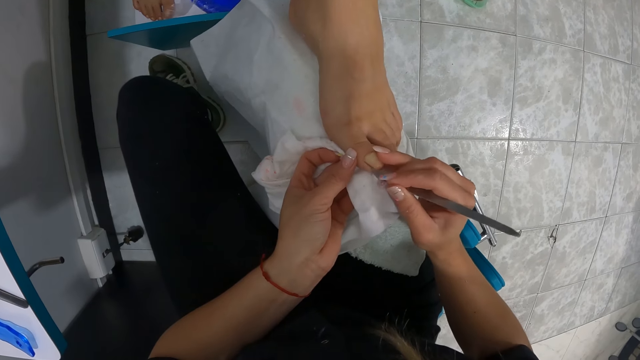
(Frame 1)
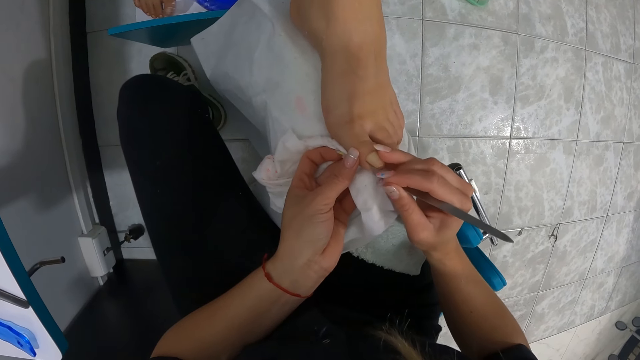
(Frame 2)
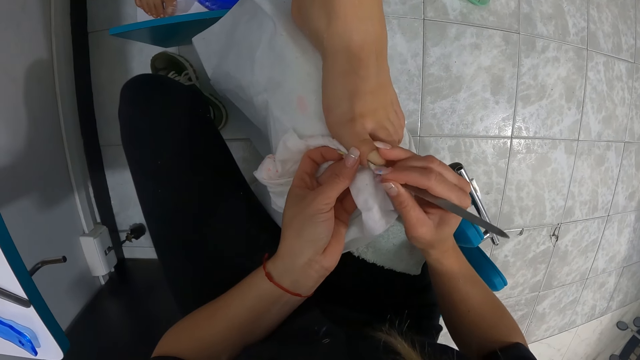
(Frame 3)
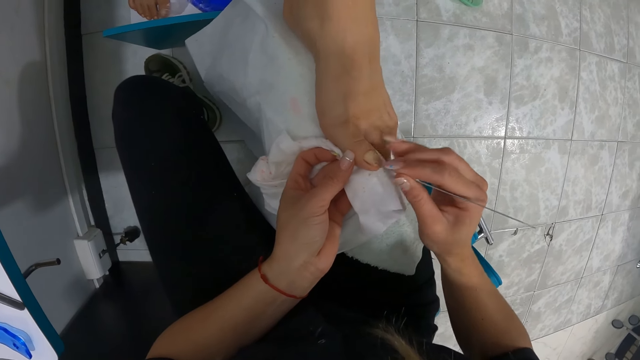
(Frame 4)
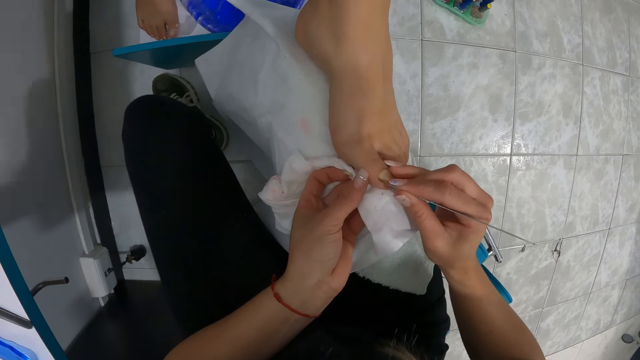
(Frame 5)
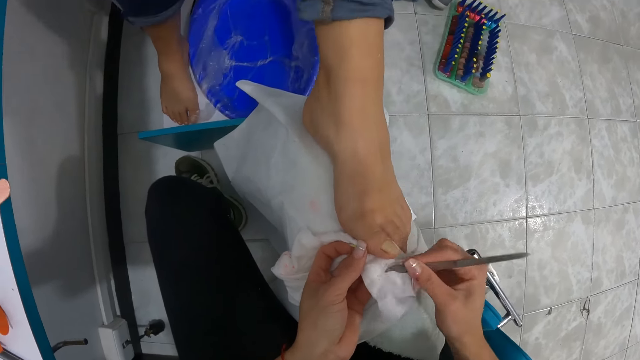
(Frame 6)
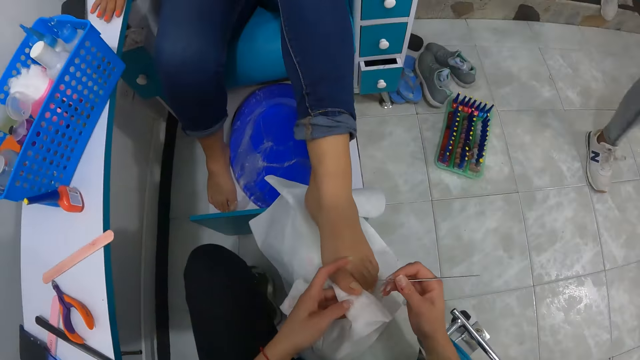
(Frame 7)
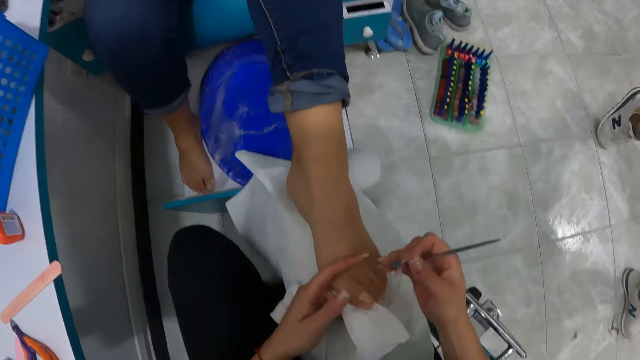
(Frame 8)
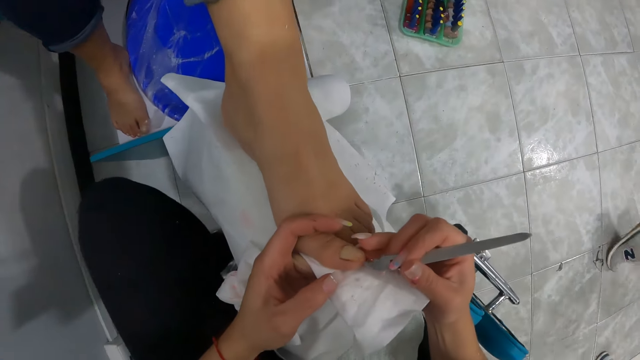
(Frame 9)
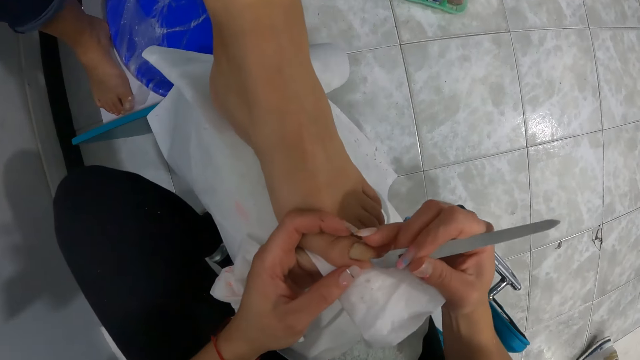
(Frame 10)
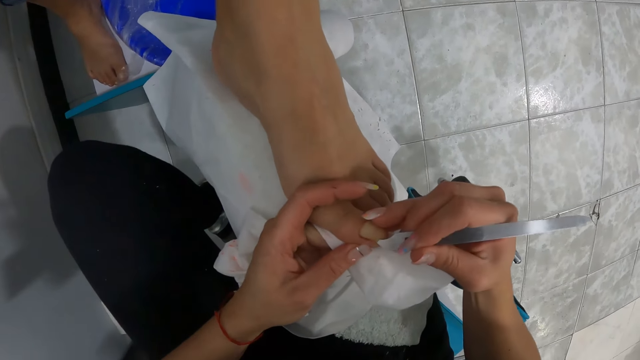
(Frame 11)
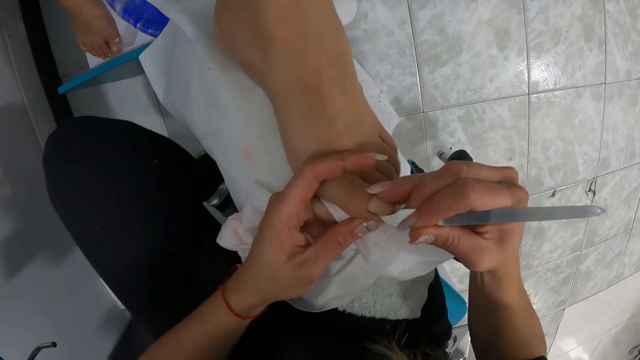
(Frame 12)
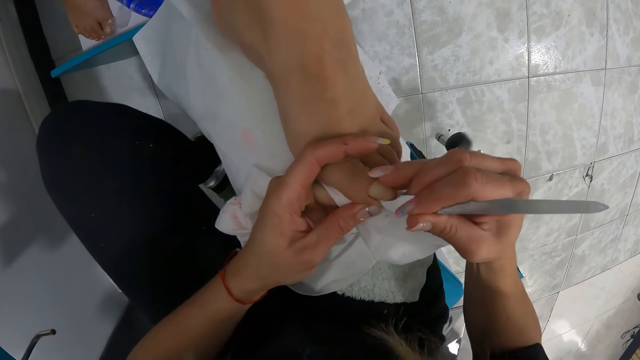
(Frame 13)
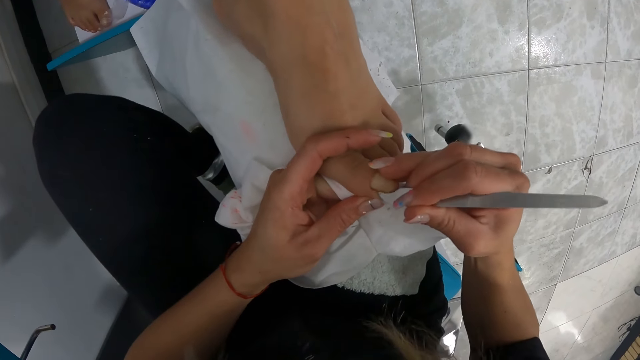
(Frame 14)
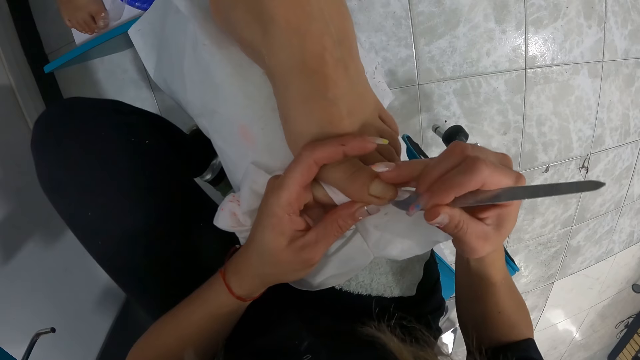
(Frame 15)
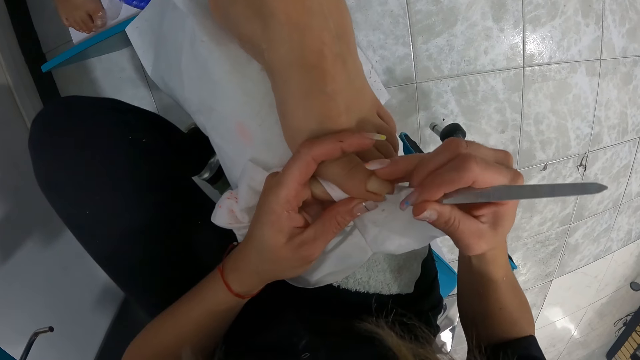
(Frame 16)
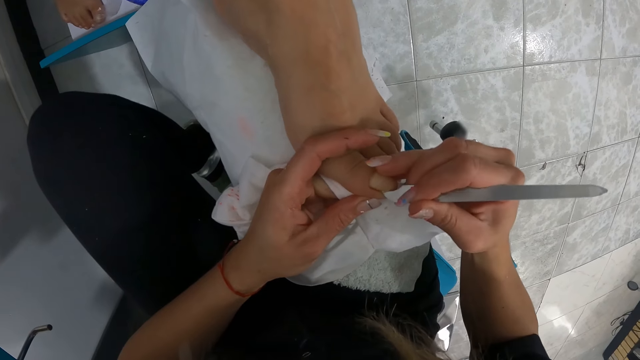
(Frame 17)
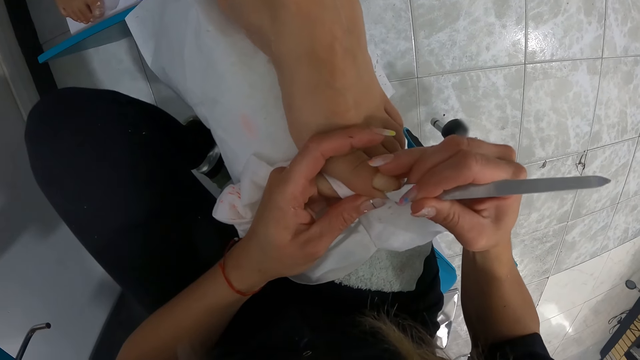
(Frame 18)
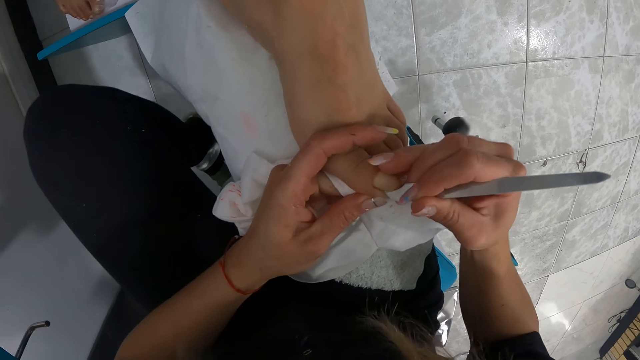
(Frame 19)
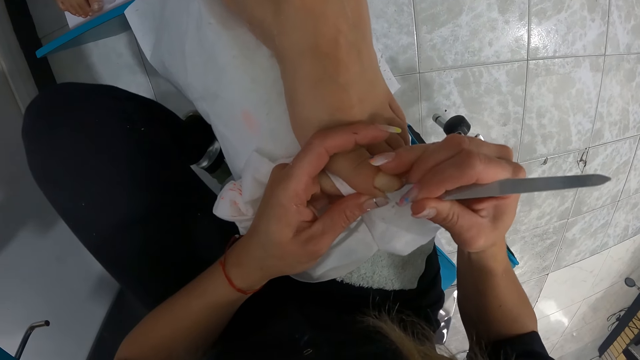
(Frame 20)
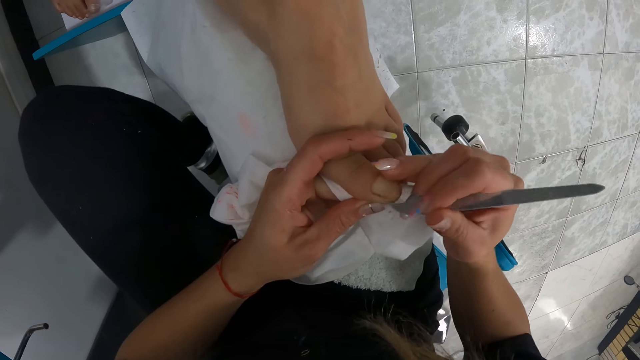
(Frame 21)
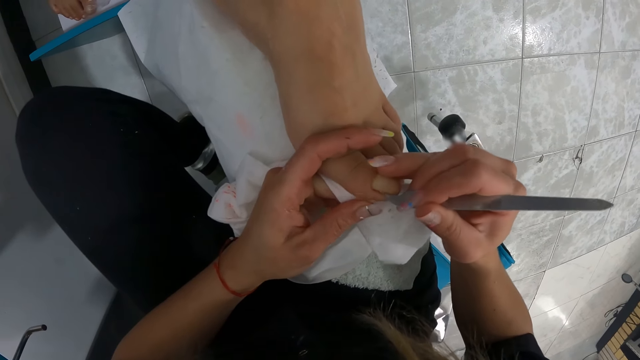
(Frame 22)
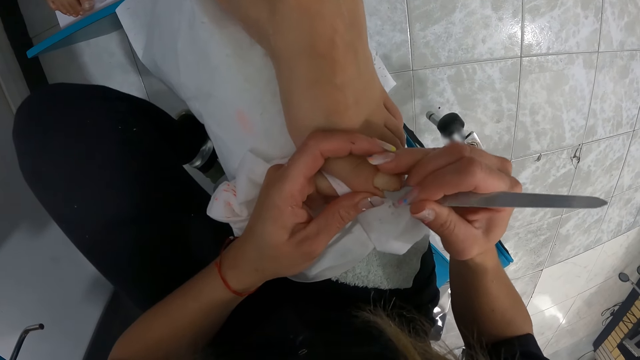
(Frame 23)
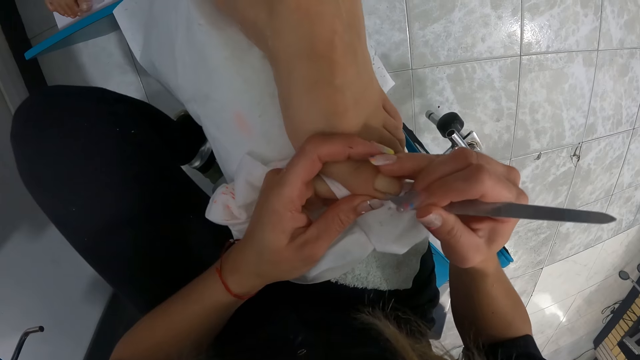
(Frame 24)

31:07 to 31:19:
The camera wearer cleans the cuticle nail remover with the serviette paper in her left hand. She removes cuticle from the toenail with the cuticle nail remover in her right hand. She cleans the cuticle nail remover with the serviette paper in her left hand. She removes cuticle from the toenail with the cuticle nail remover in her right hand.

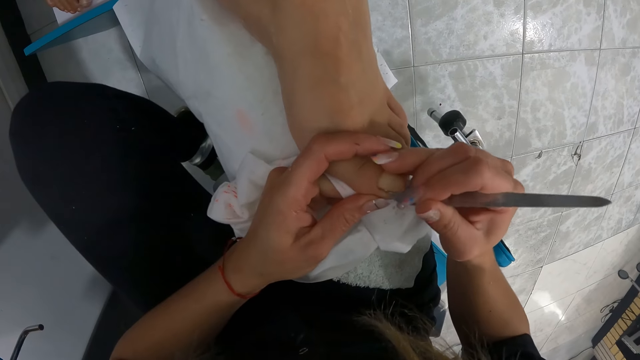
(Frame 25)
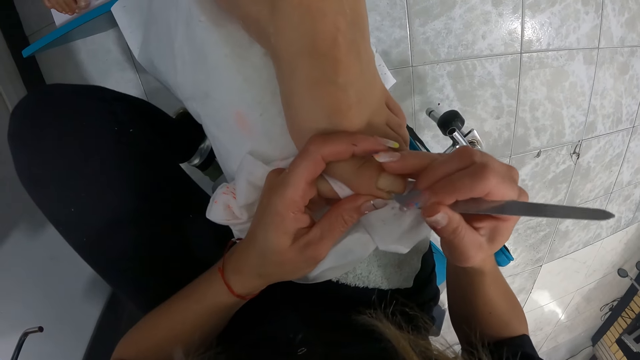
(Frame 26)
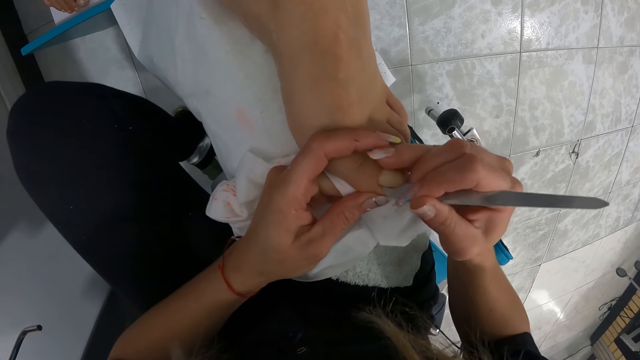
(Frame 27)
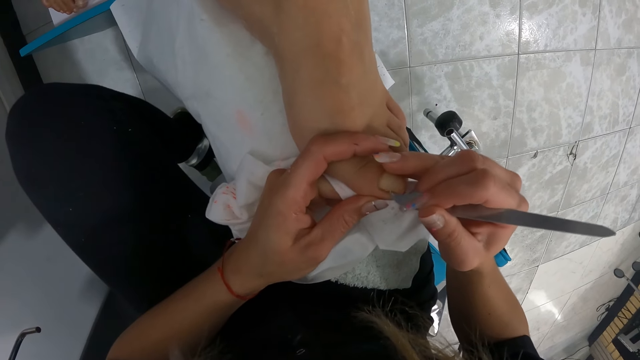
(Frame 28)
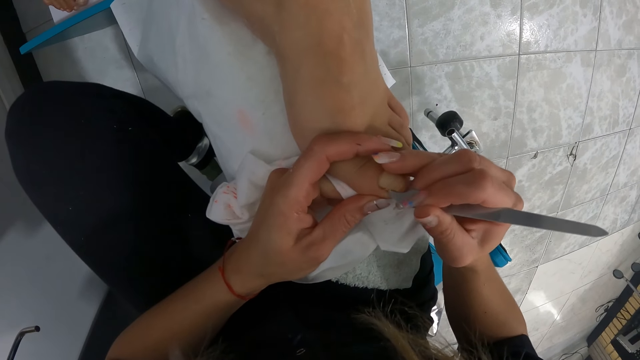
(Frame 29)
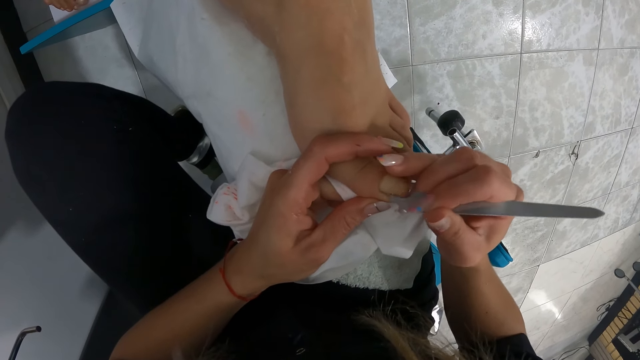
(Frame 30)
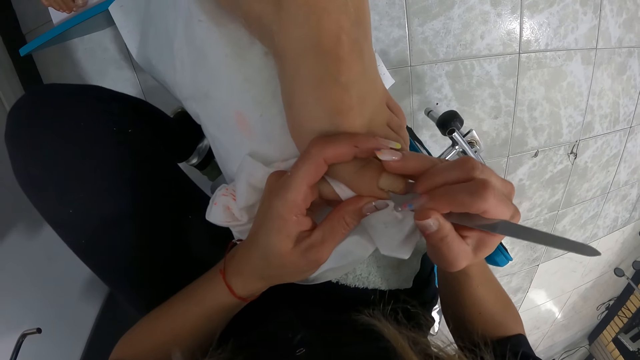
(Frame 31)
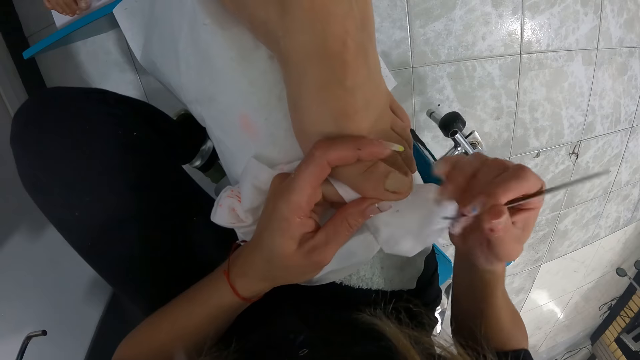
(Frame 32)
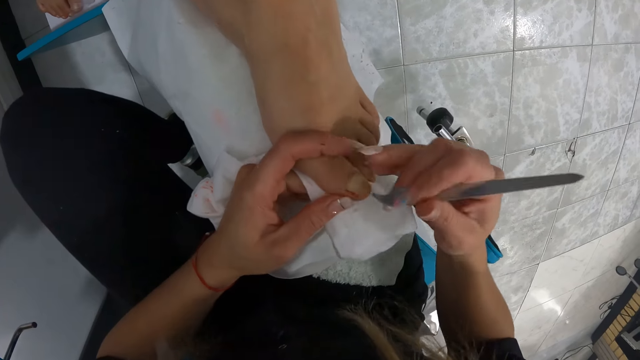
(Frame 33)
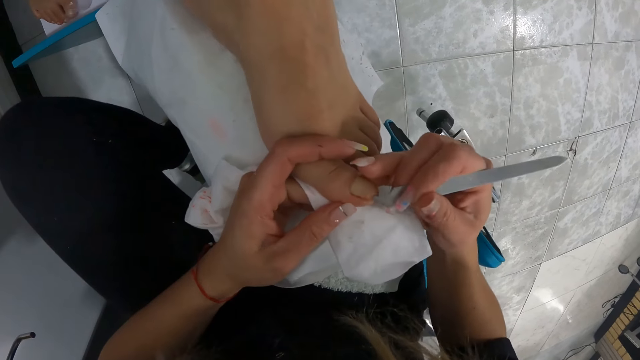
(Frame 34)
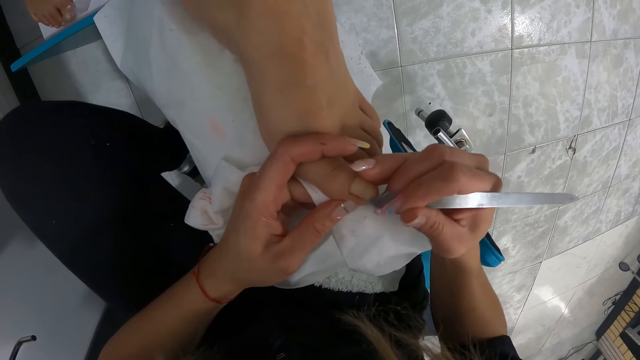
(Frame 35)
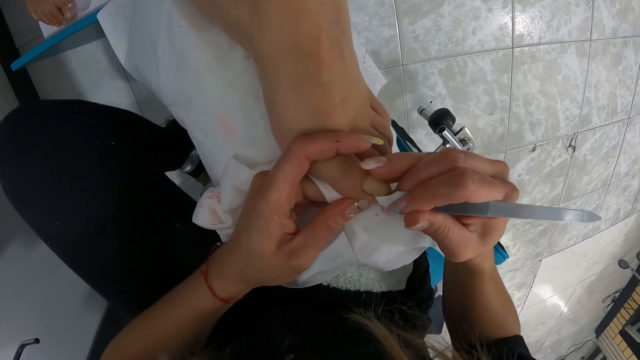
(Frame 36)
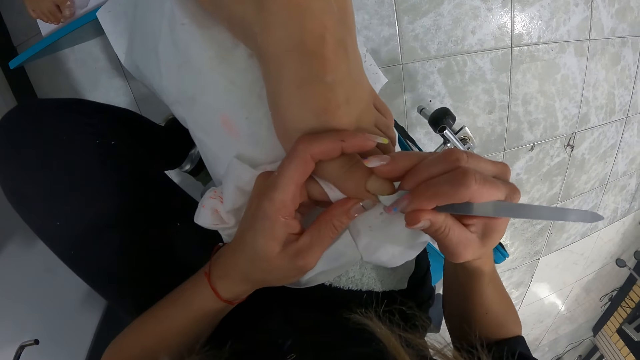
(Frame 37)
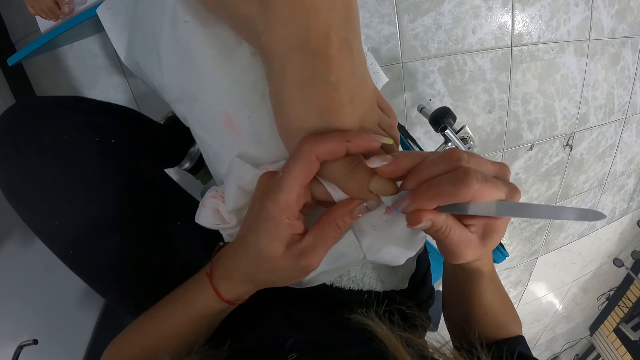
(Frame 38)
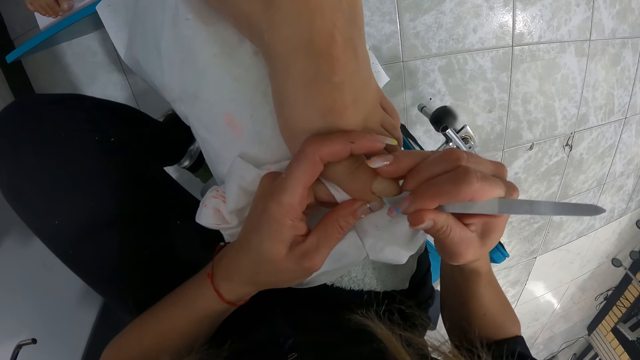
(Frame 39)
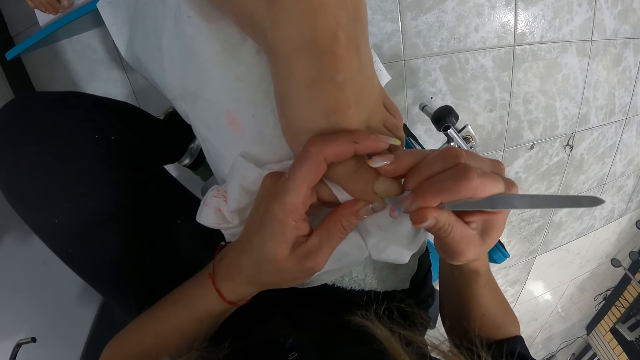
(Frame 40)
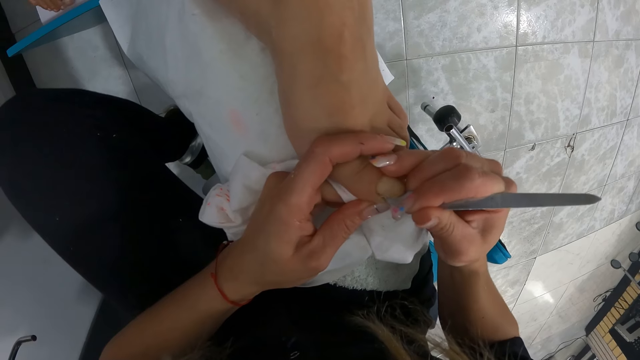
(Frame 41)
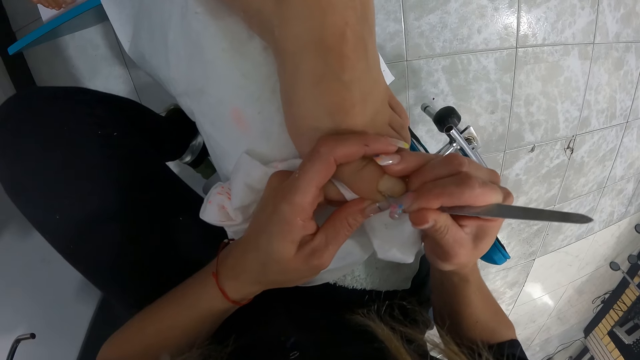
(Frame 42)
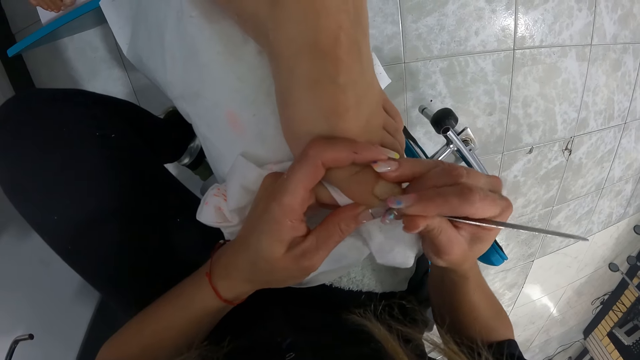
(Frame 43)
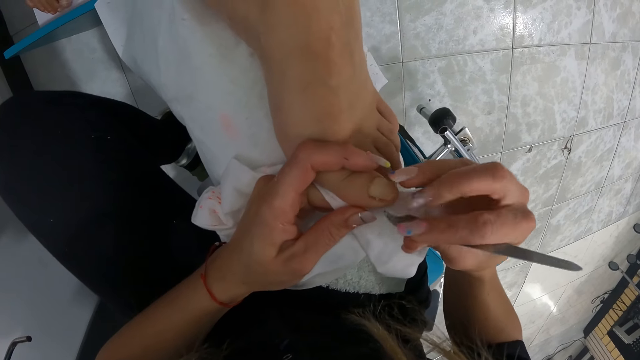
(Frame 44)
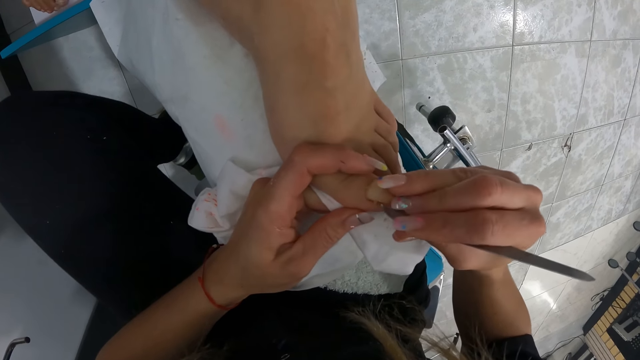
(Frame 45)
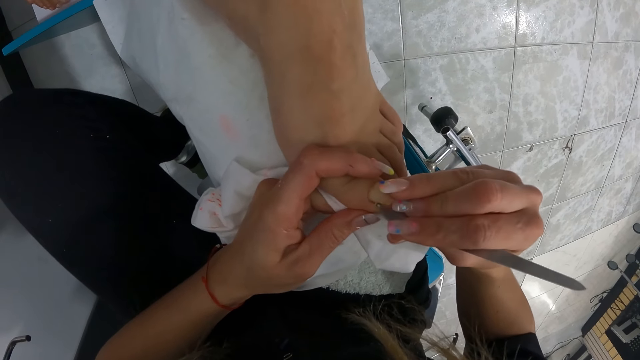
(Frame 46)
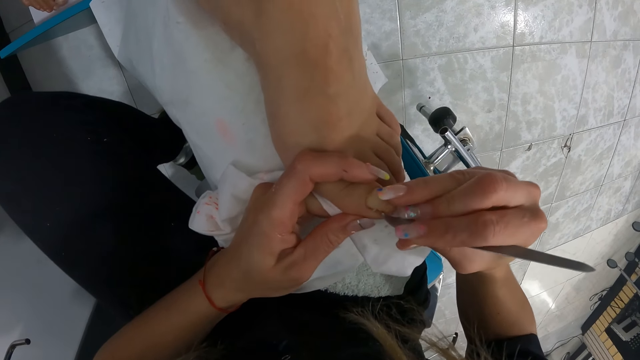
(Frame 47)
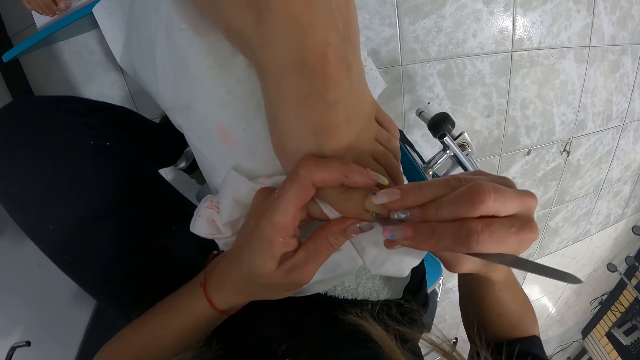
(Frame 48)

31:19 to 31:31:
The camera wearer cleans the cuticle nail remover with the serviette paper in her left hand. She removes cuticle from the toenail with the cuticle nail remover in her right hand.
